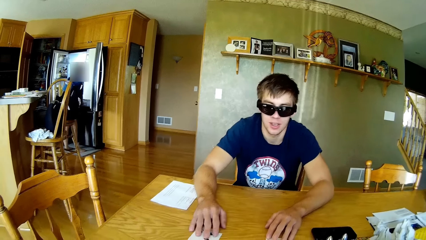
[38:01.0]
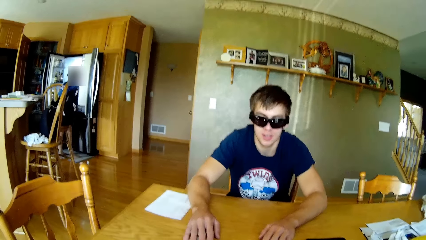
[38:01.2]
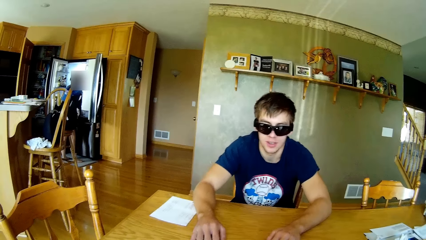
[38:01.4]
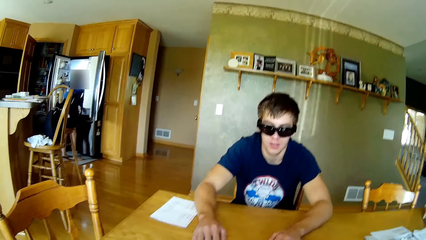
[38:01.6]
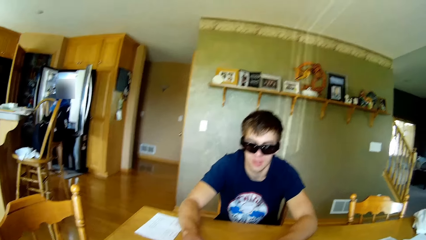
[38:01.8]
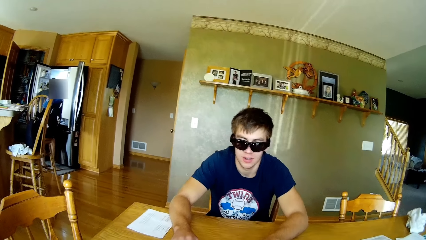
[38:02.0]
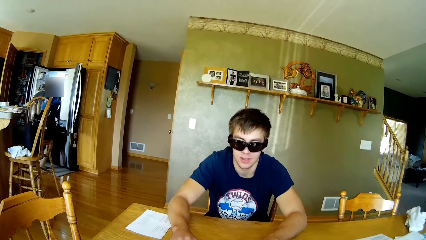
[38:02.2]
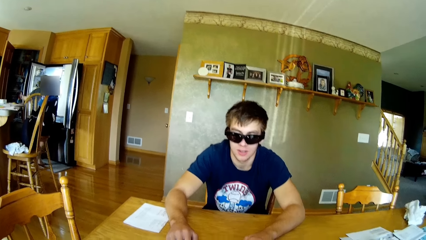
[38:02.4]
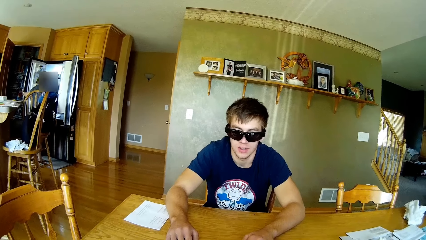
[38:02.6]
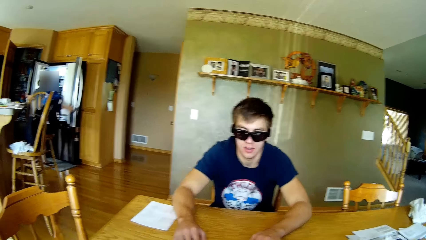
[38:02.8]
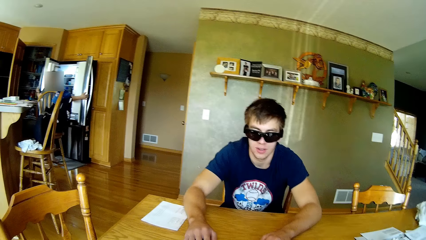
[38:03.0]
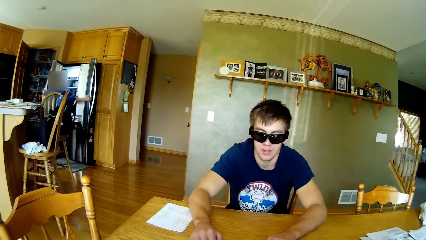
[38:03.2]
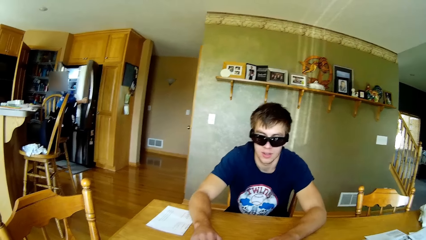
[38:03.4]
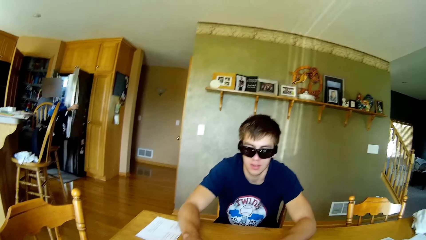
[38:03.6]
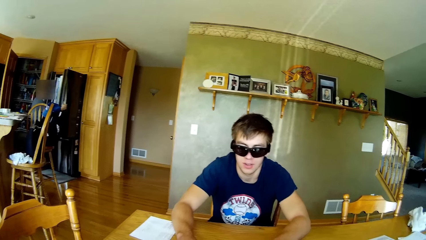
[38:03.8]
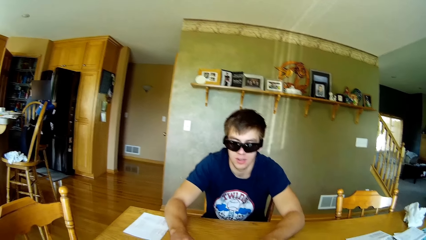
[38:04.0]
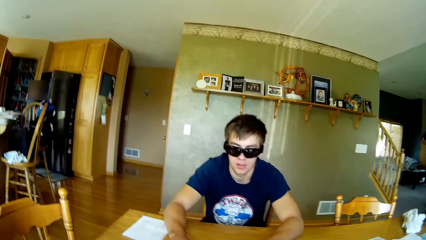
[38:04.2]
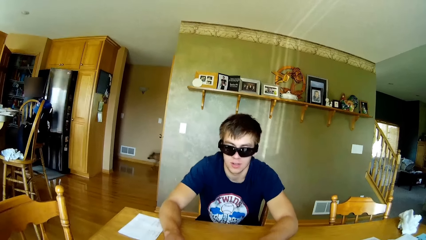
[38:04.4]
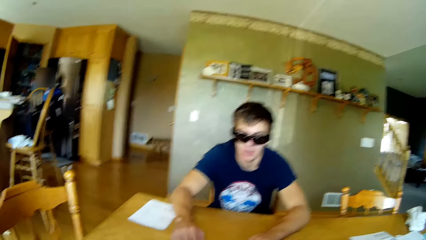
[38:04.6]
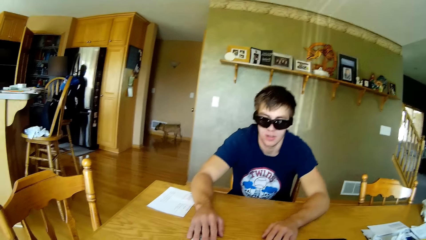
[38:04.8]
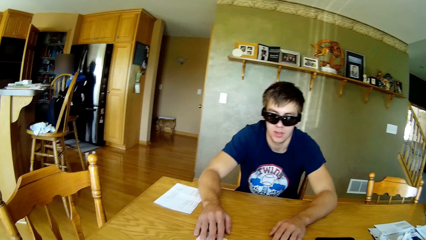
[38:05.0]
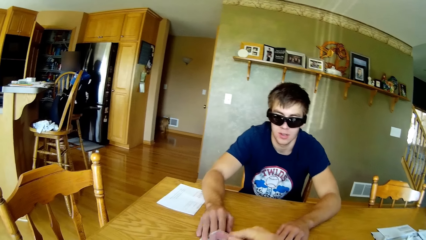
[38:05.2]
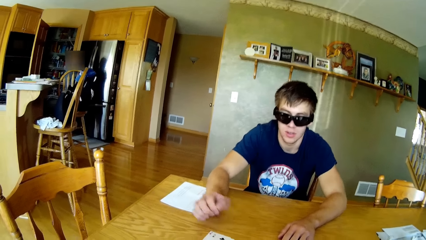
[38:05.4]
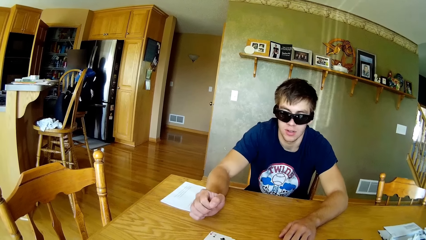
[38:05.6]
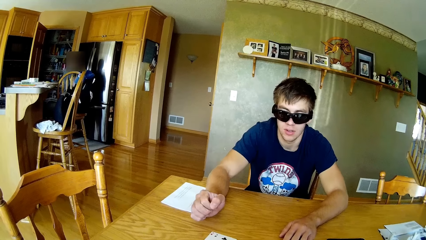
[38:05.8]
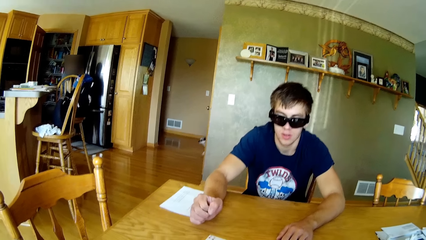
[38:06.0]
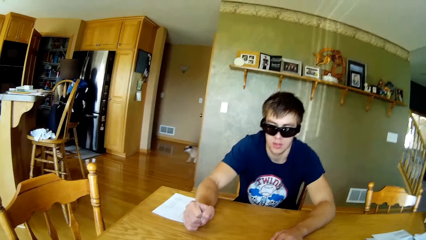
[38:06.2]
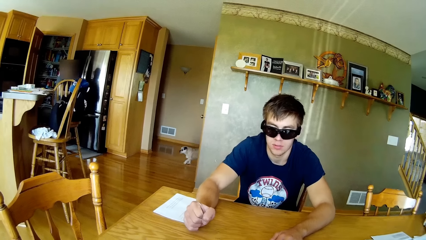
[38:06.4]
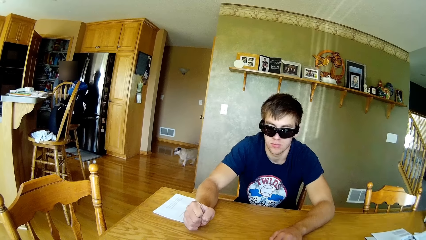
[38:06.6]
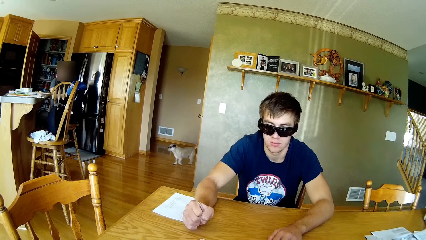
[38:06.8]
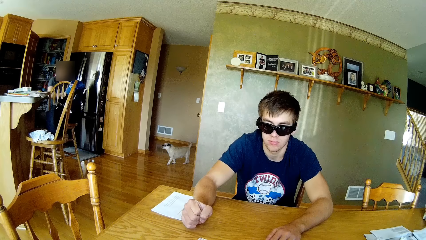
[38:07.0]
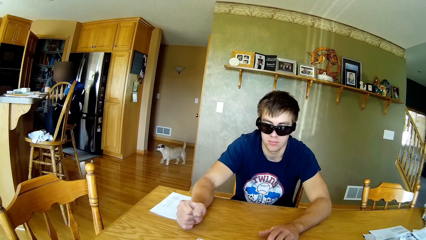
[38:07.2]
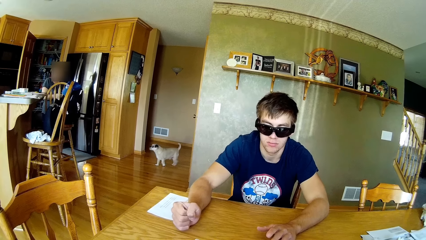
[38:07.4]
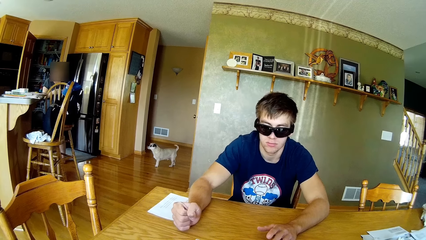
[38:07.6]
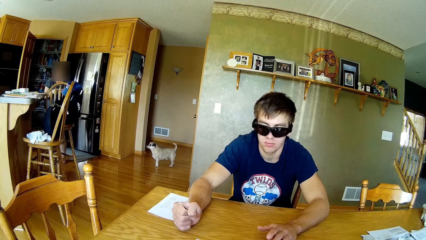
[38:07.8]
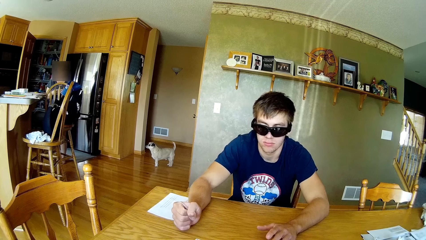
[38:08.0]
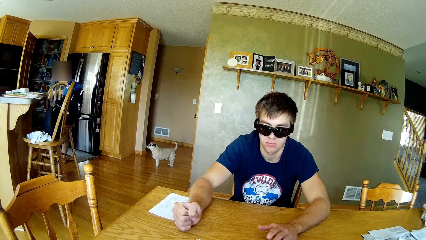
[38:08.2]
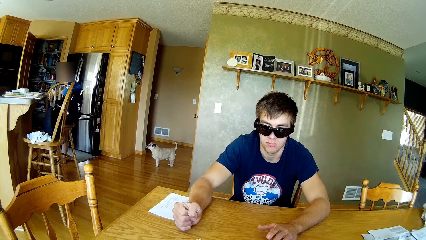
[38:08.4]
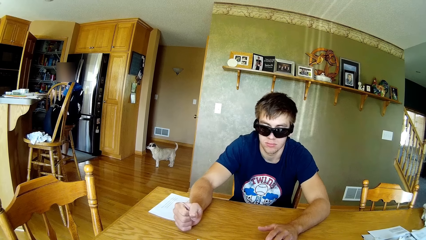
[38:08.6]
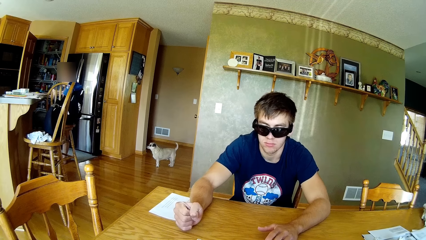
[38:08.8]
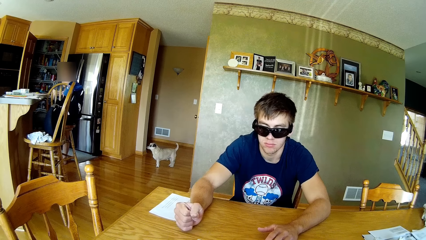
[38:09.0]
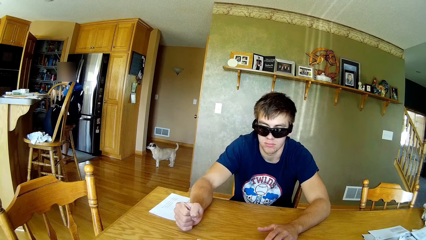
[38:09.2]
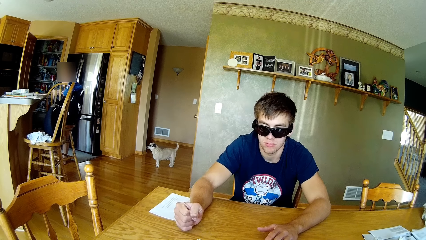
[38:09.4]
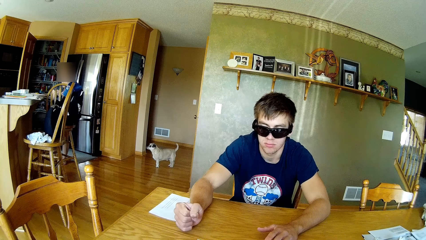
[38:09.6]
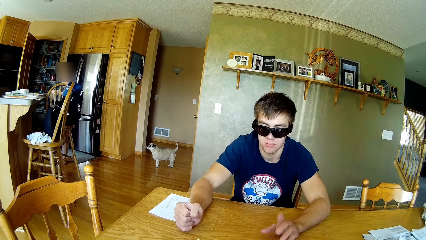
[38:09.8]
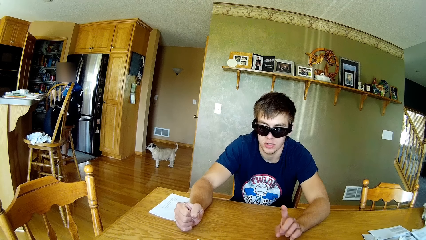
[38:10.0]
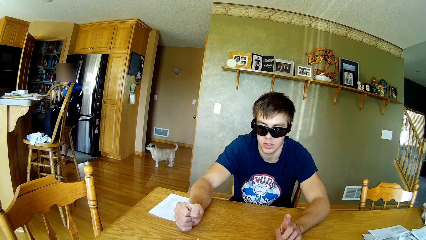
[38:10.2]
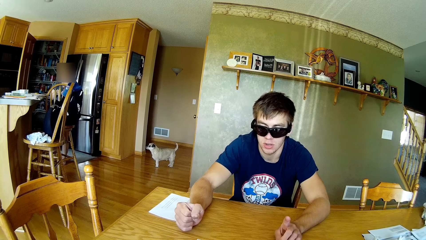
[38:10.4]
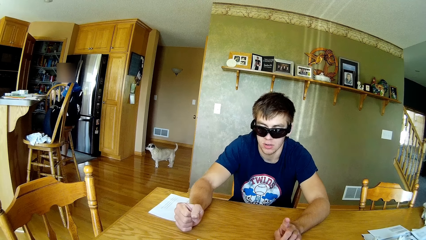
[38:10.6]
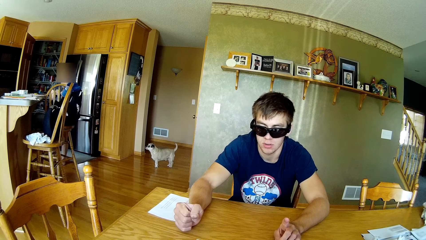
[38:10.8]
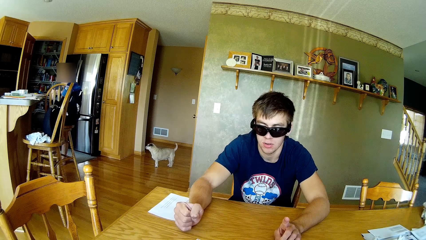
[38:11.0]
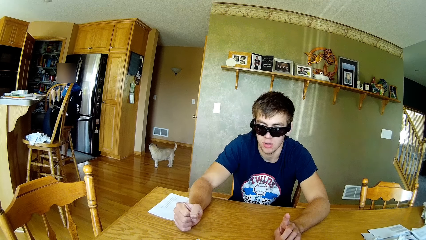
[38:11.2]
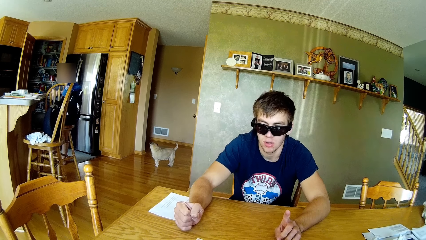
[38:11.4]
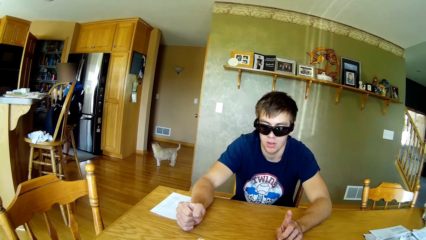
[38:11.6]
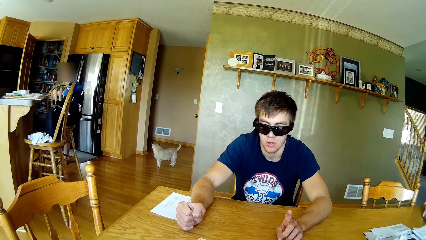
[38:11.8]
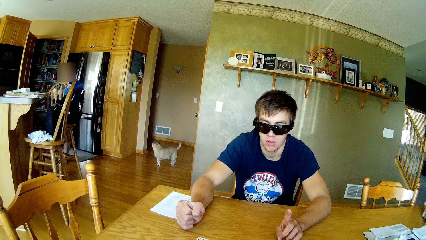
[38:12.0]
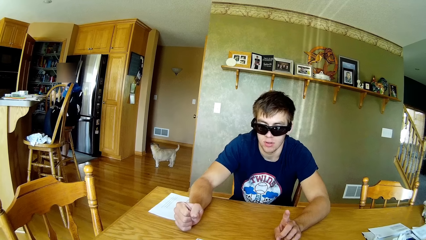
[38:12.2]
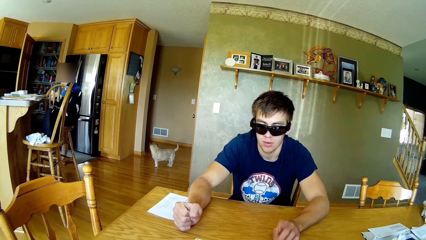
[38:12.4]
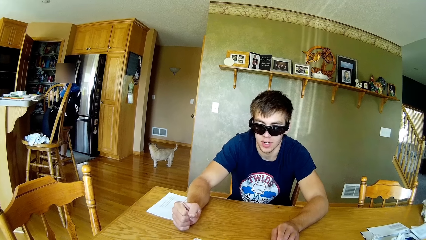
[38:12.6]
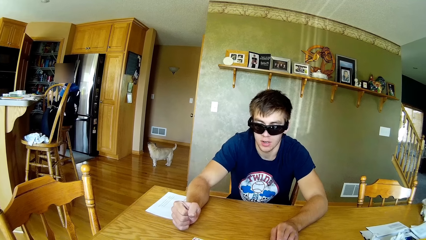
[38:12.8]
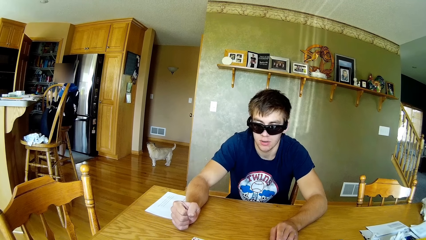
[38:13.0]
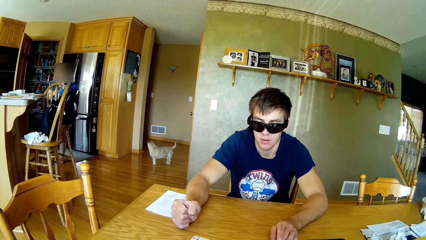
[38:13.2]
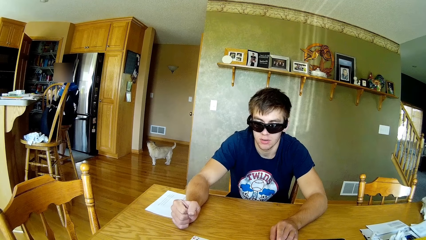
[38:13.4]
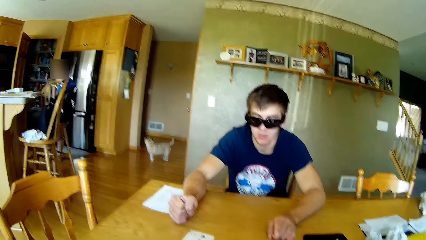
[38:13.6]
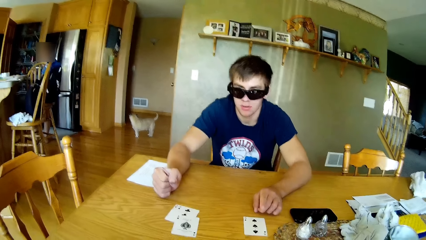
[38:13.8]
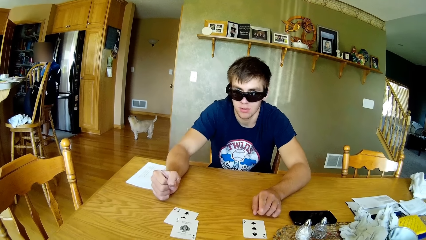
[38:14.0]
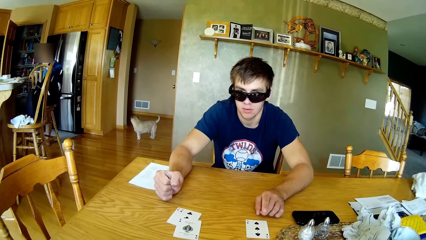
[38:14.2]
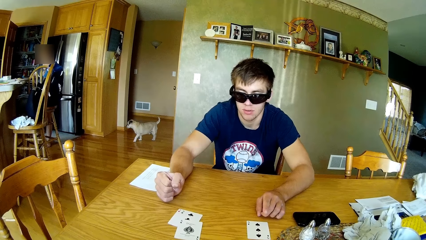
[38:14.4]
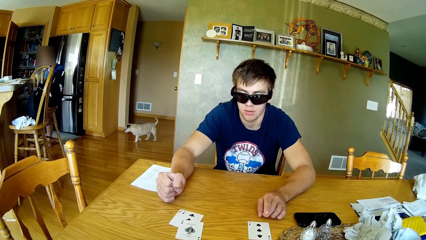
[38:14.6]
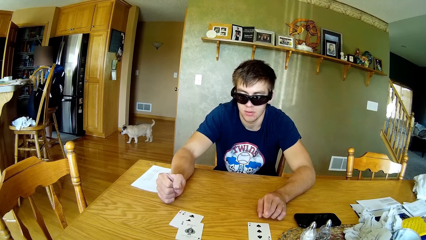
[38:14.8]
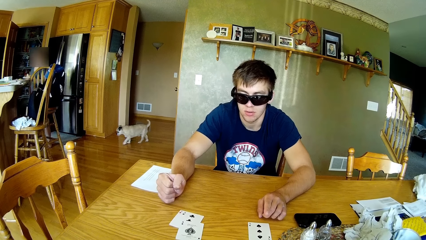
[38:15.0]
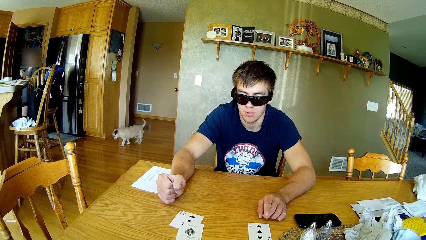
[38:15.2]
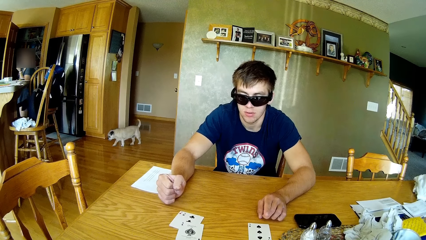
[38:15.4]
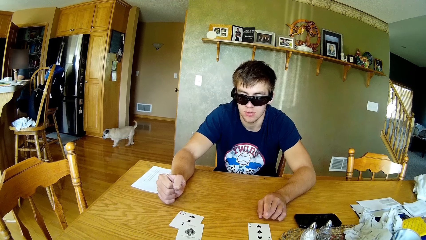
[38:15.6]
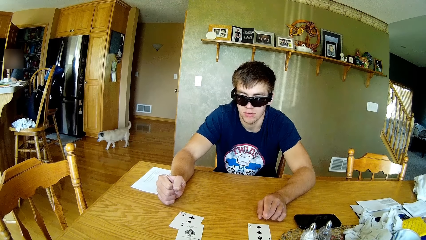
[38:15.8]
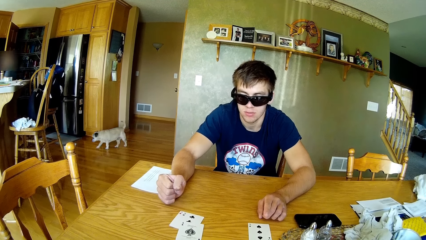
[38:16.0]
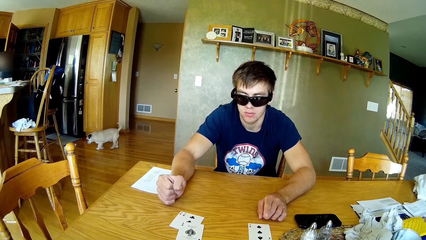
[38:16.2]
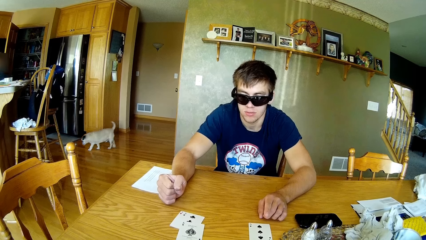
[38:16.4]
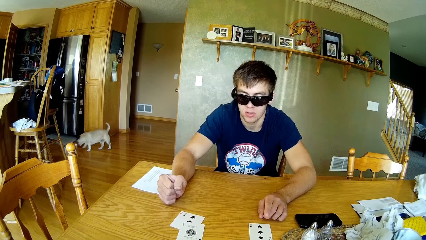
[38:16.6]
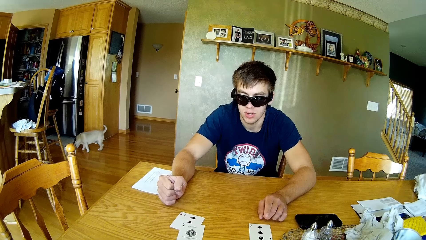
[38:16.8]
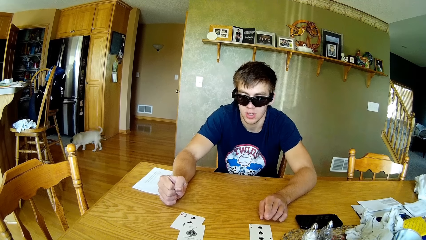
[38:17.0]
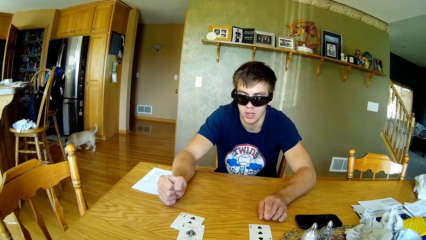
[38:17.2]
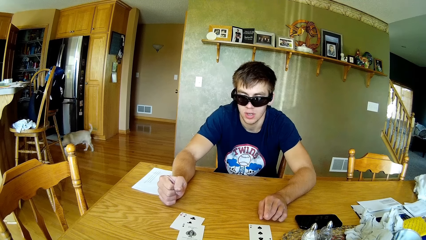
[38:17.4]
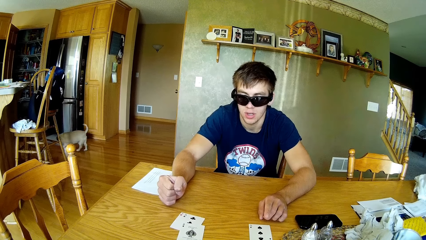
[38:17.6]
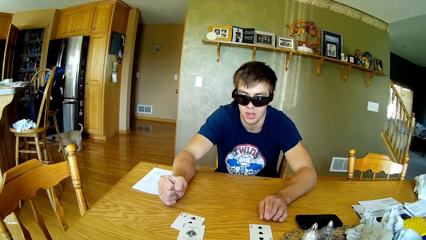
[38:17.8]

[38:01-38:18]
A woman closes the fridge. The woman opens something. A man points. A person converses with the camera wearer. The woman walks around.
